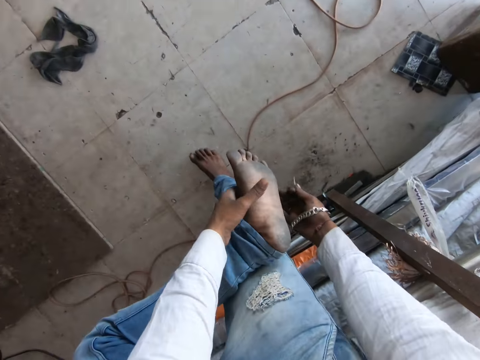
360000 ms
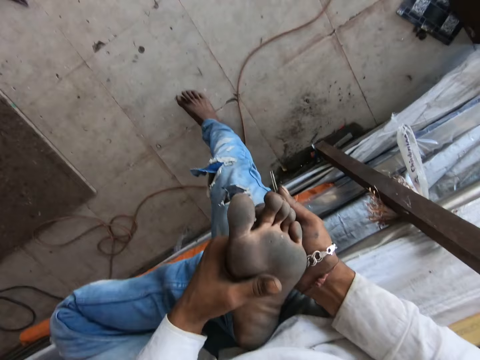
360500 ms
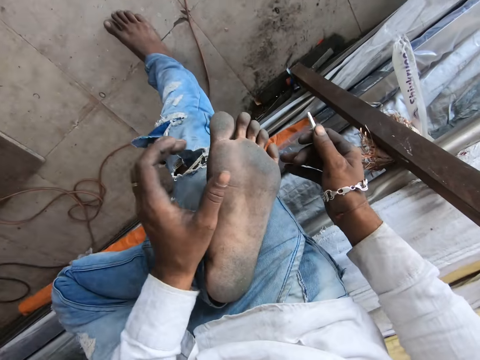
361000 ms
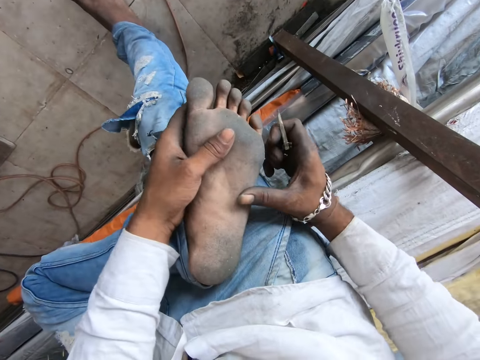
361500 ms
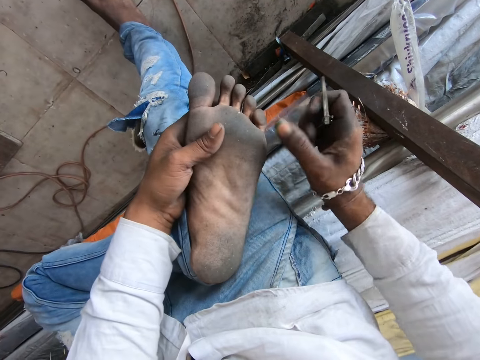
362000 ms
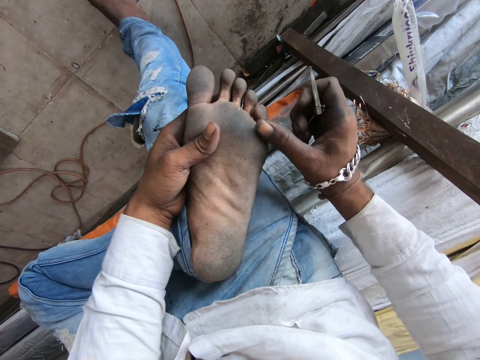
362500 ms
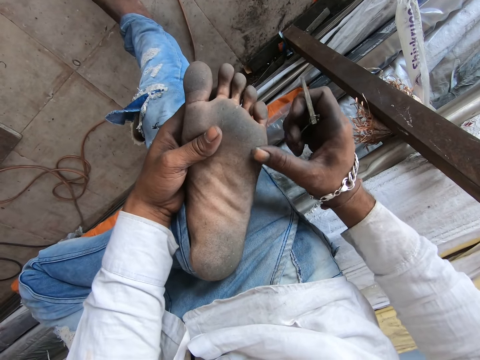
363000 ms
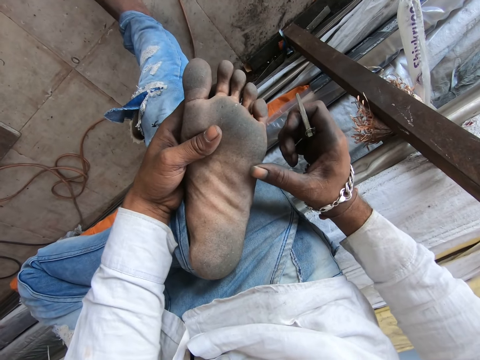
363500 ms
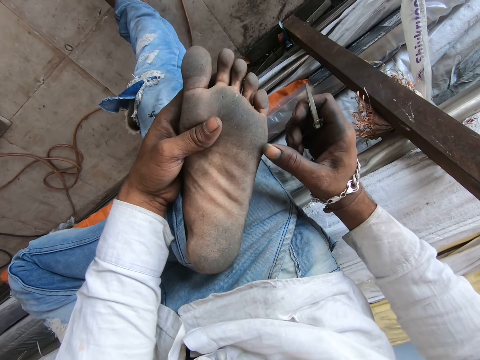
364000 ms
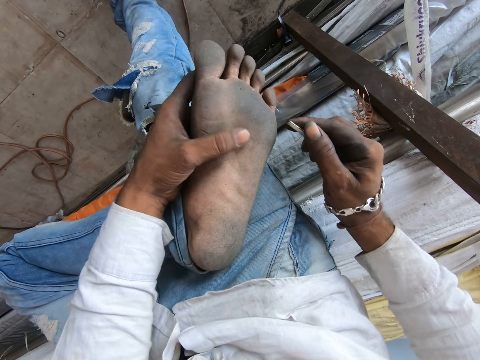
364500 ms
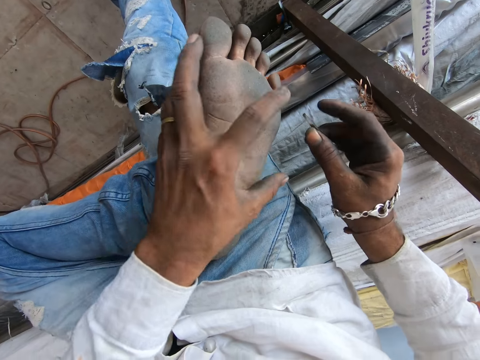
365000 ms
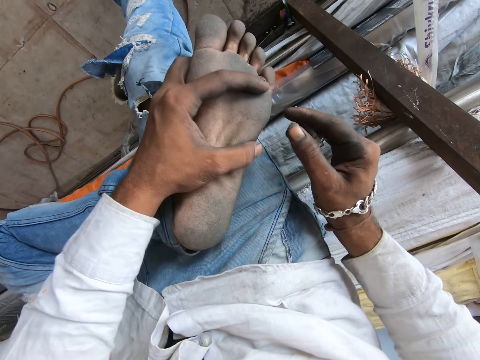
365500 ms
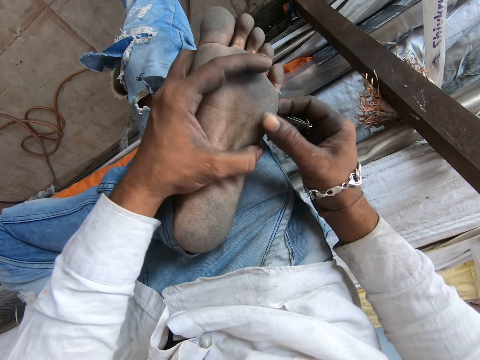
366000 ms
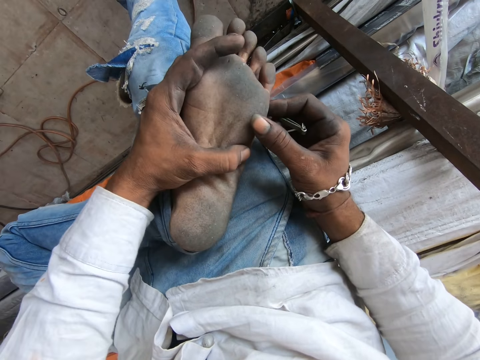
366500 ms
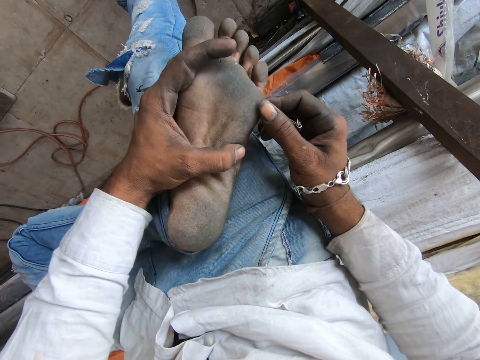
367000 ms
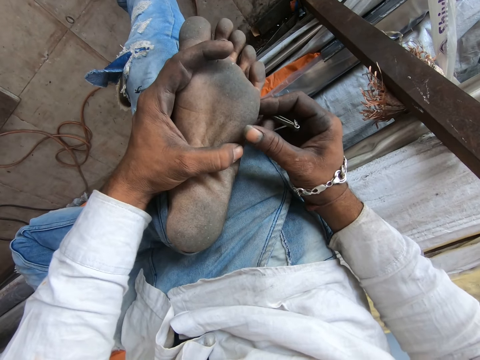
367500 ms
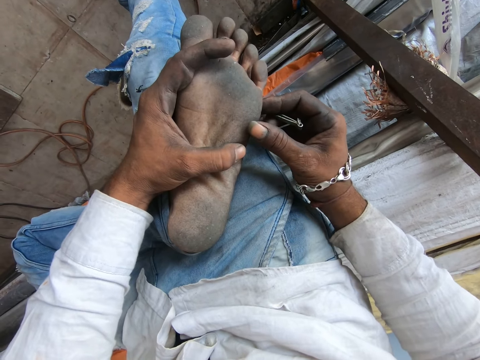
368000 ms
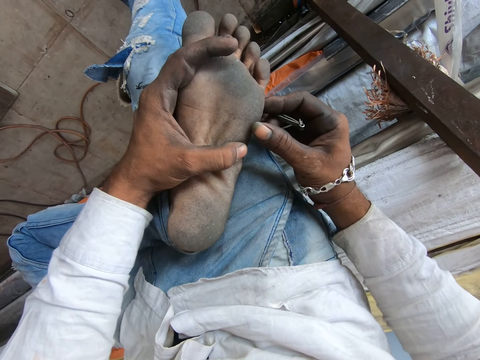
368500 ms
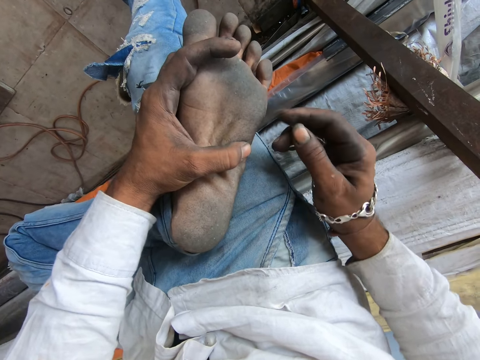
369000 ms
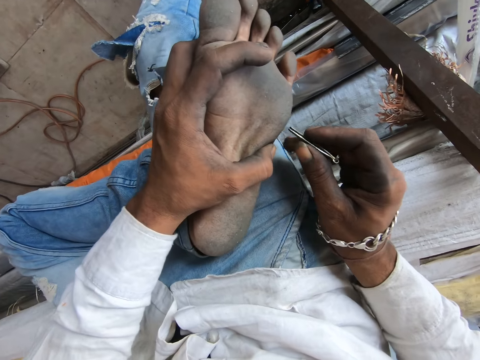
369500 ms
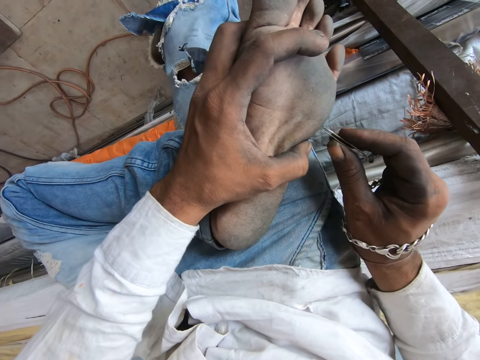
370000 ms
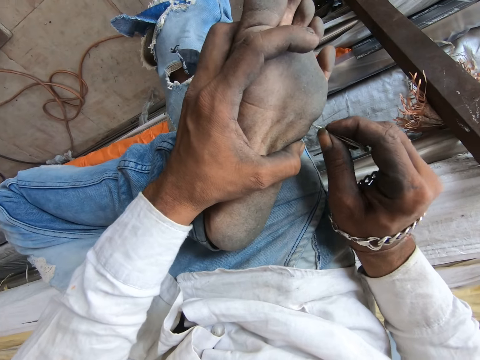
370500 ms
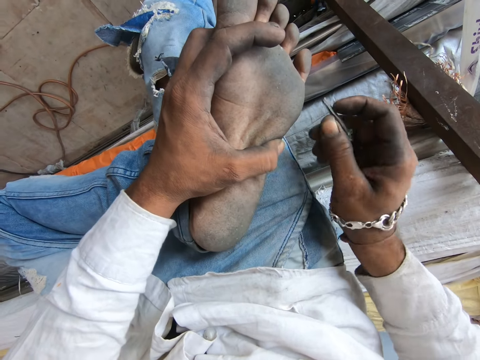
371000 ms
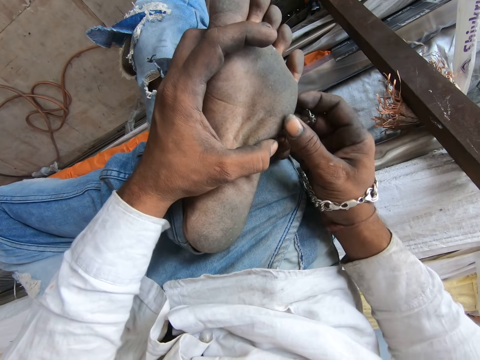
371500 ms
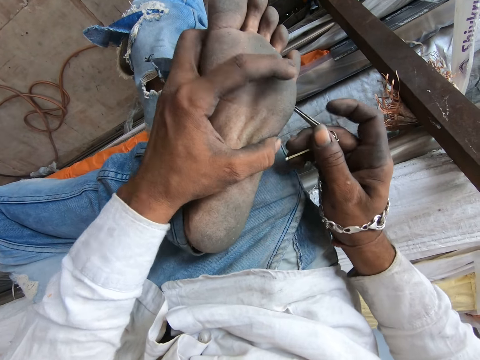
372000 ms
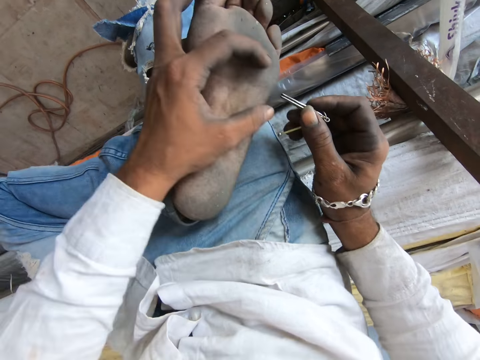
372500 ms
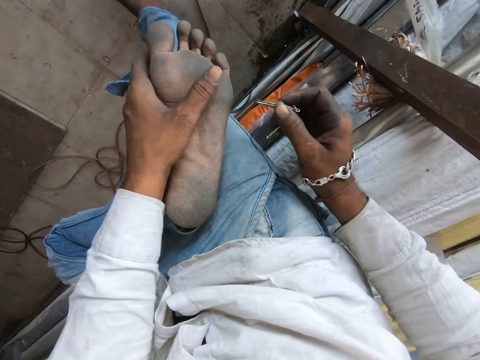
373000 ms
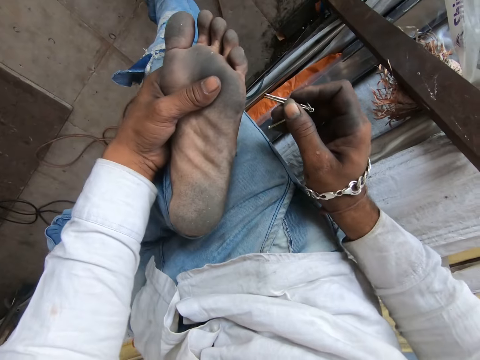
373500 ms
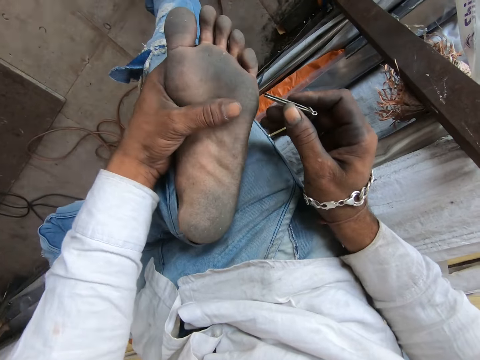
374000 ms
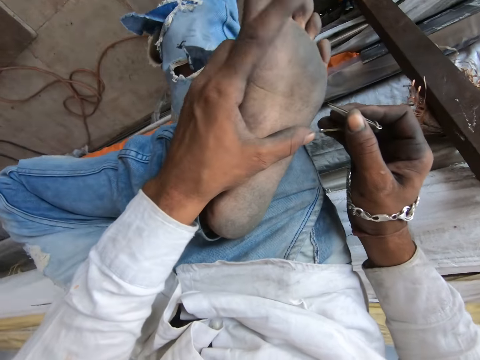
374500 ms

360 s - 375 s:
The camera wearer holds his left foot over his right lap with his hands. He rubs the leg. He touches his left foot with his right hand. He holds a picker in his right hand. He holds his left foot over his right lap with his hands. He rubs the leg. He touches his left foot with his right hand. He pokes his left foot with the picker in his right hand. He pulls something. He touches his left foot with his right hand. He rubs the leg. He holds his left foot over his right lap with his left hand.

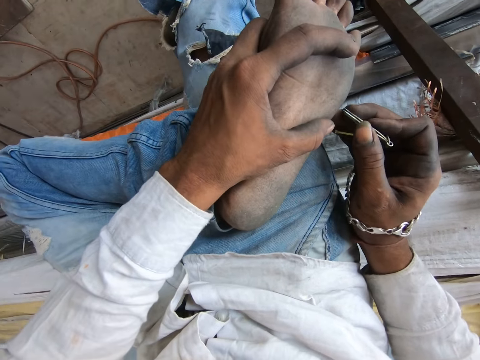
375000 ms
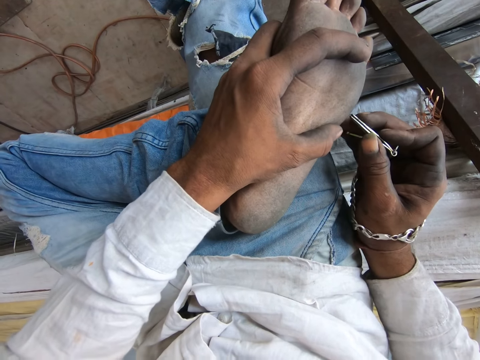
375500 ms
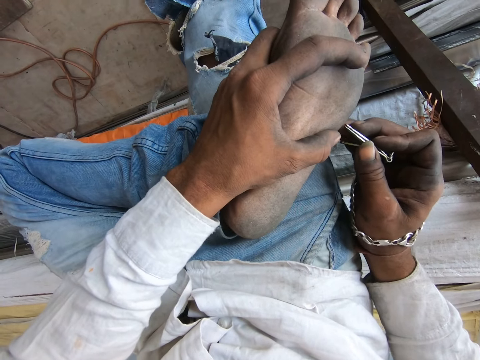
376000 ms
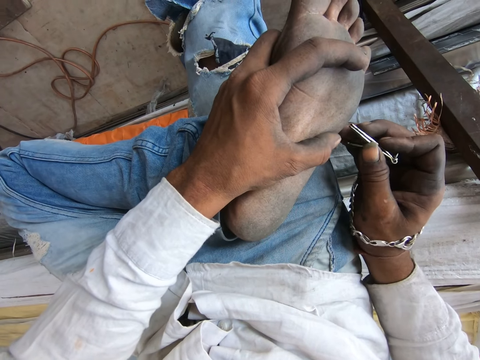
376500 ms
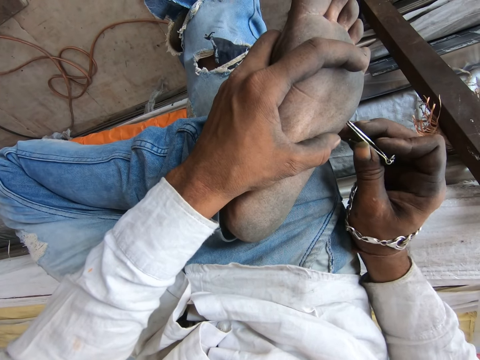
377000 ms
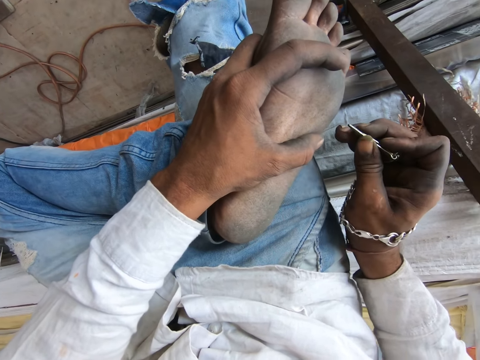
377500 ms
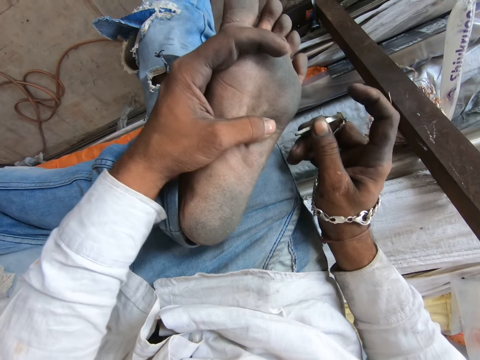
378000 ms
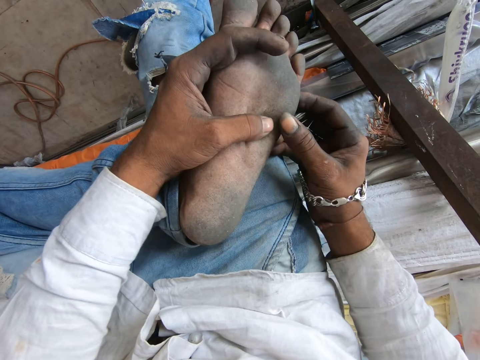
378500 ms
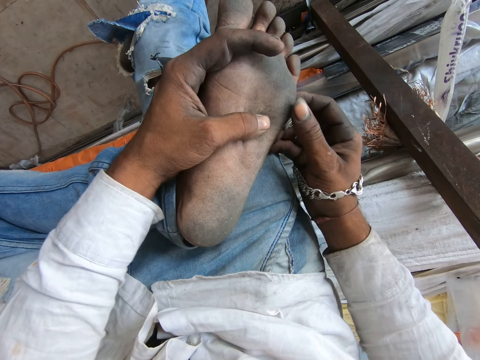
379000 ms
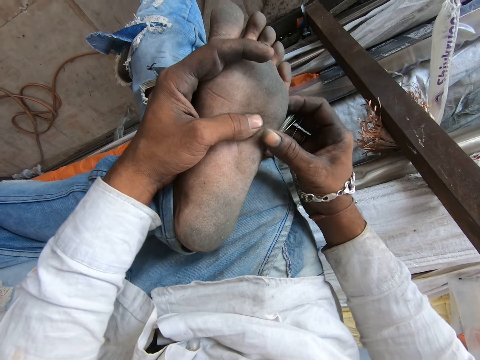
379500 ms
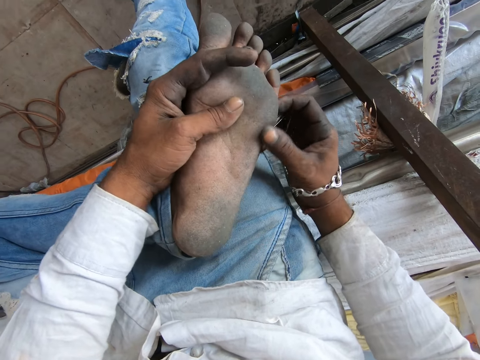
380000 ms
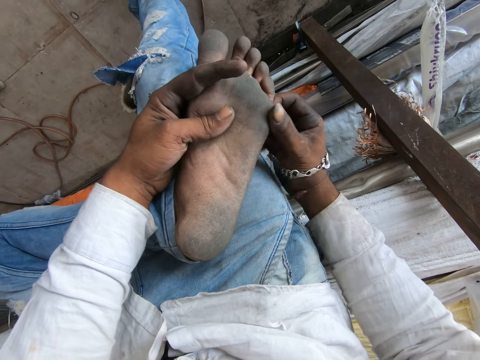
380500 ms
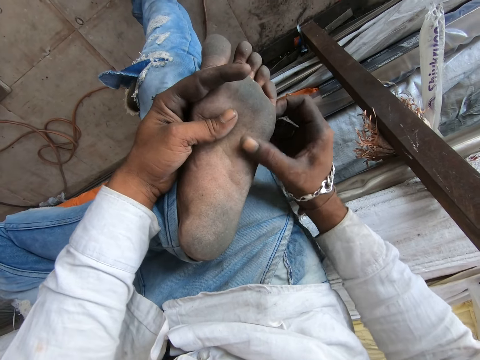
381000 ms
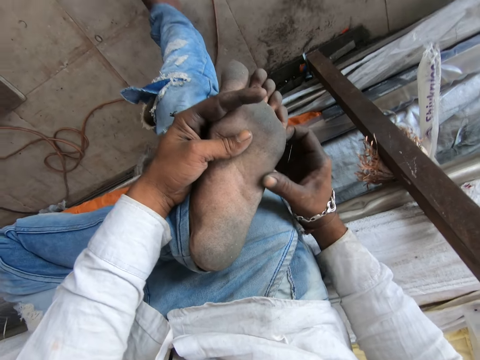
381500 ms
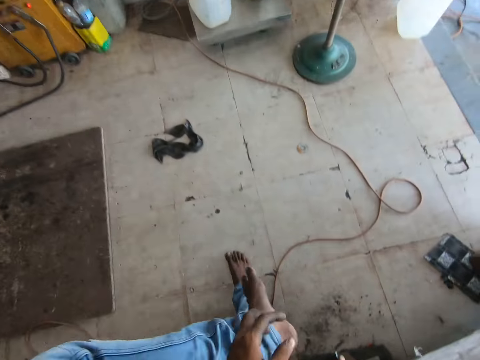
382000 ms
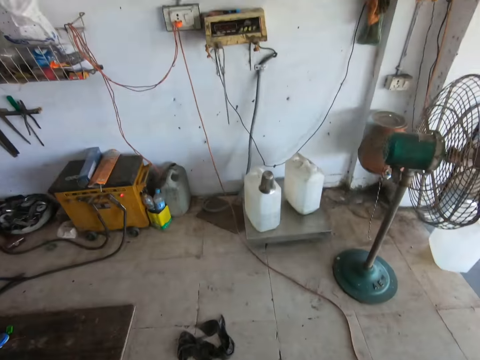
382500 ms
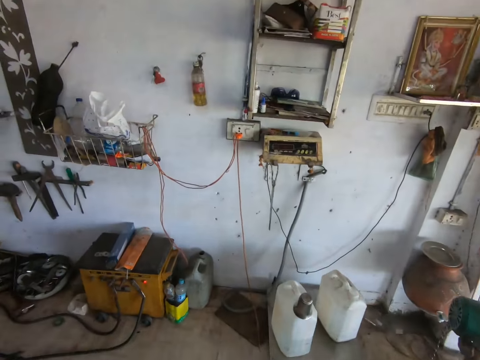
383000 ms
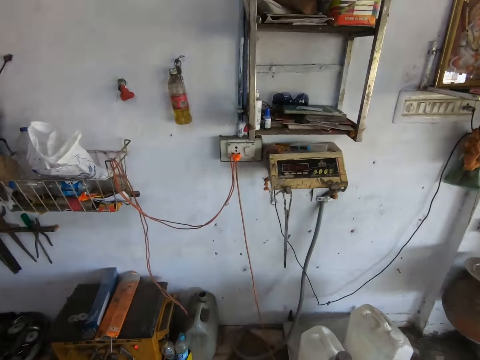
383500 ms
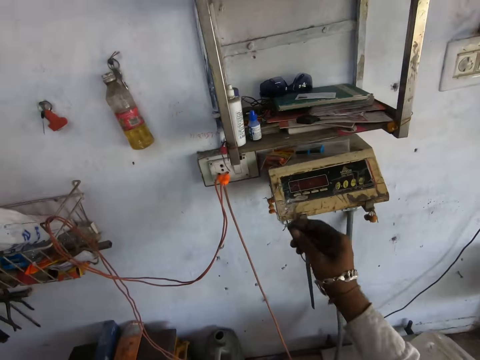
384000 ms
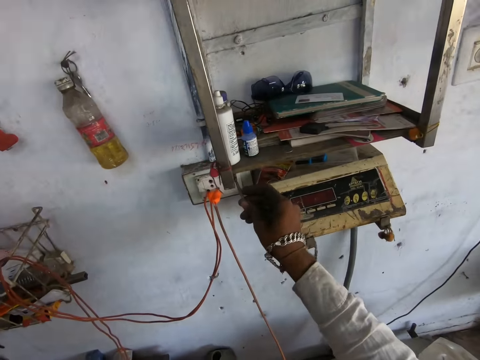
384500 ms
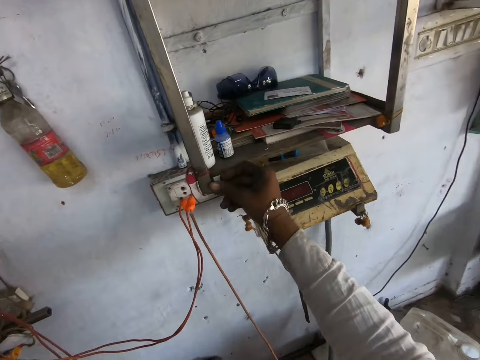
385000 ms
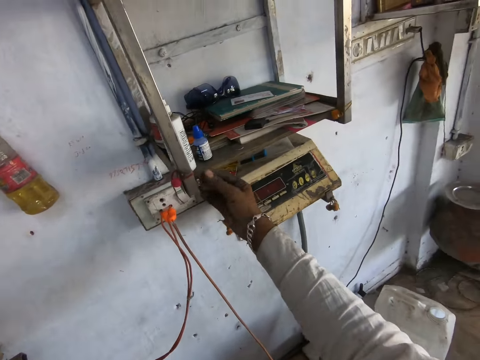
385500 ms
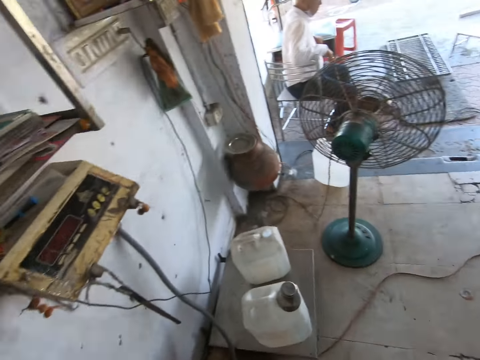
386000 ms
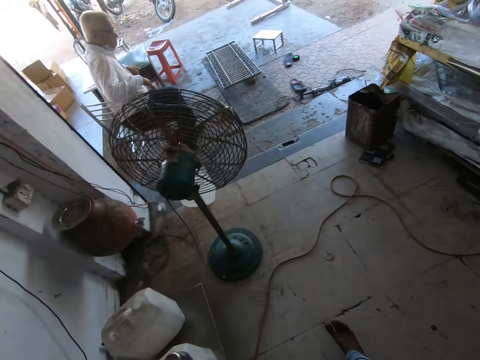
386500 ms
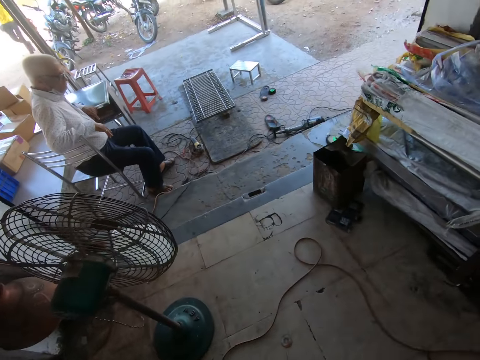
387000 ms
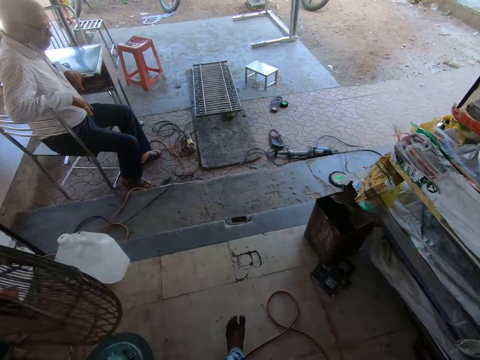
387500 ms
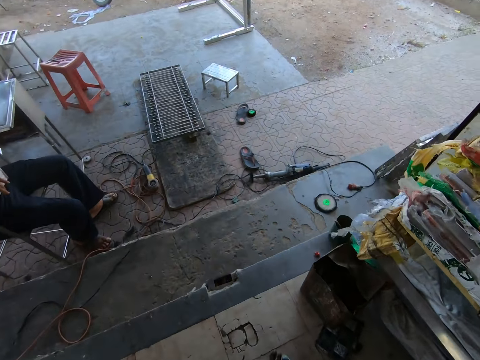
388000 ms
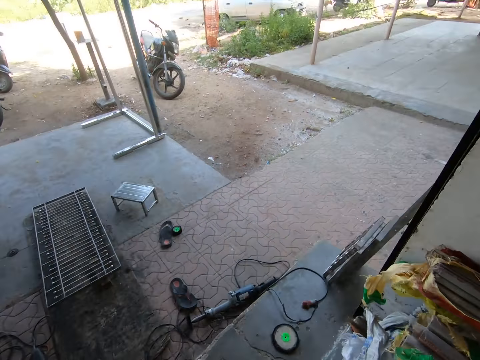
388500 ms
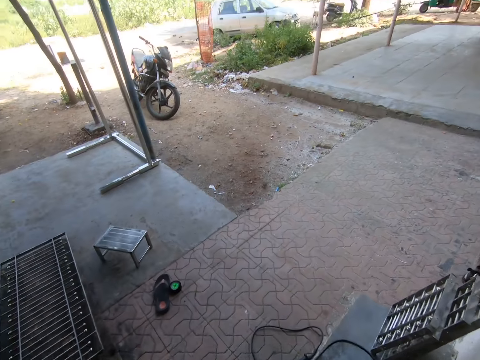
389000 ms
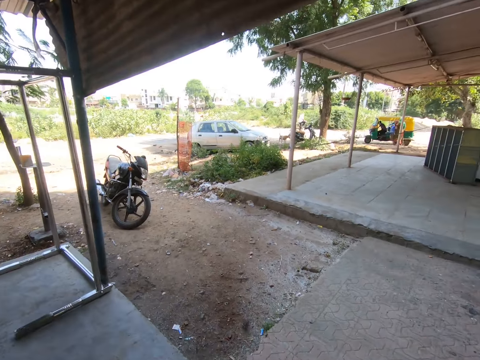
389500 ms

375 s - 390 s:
The camera wearer pokes his left foot with the picker in his right hand. He pulls something. He touches his left foot with his right hand. He rubs the leg. He puts the leg down and walks. He drops the picker in his right hand on a cabinet. He hangs something. He walks.
